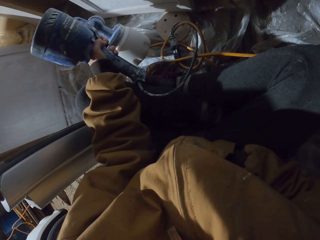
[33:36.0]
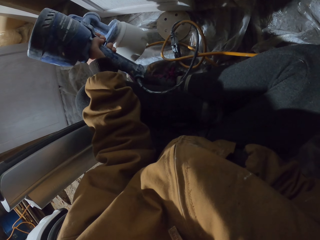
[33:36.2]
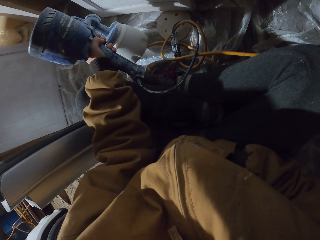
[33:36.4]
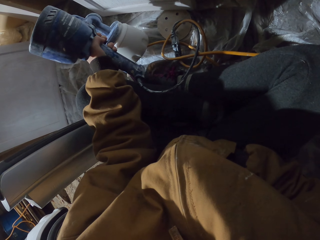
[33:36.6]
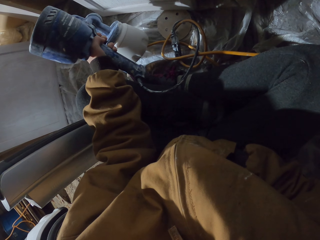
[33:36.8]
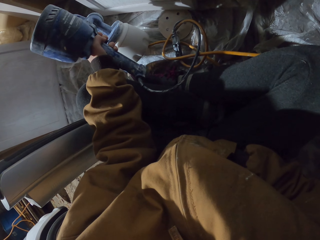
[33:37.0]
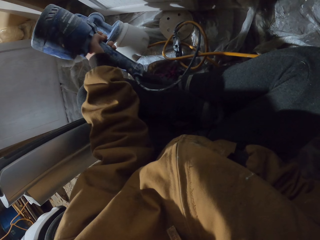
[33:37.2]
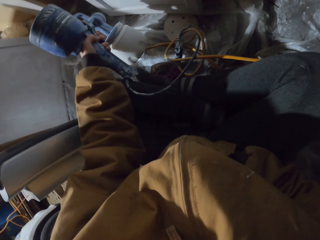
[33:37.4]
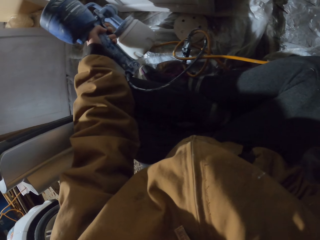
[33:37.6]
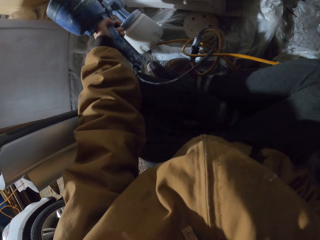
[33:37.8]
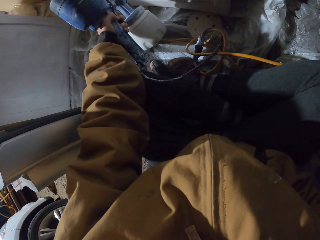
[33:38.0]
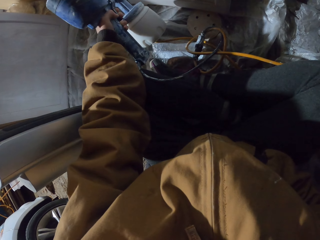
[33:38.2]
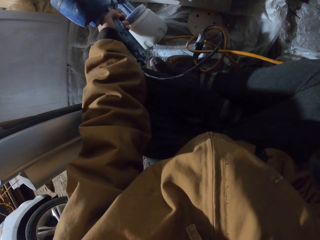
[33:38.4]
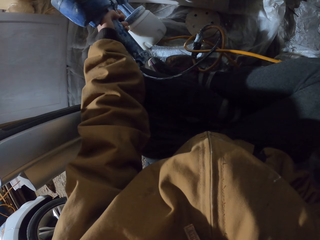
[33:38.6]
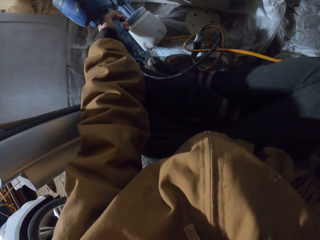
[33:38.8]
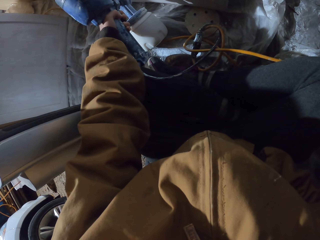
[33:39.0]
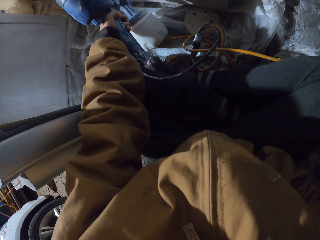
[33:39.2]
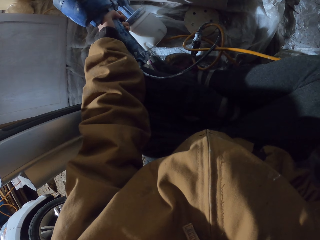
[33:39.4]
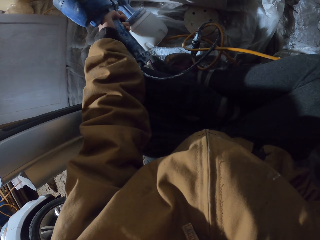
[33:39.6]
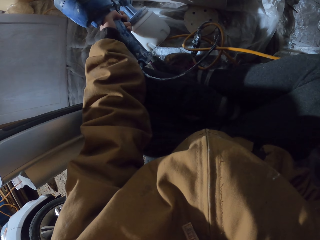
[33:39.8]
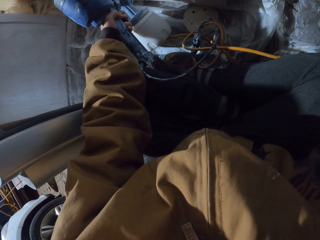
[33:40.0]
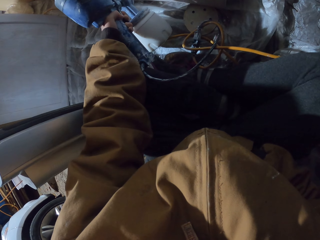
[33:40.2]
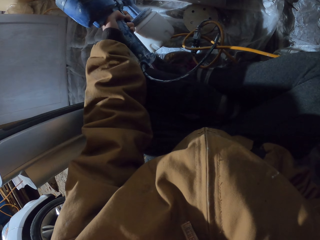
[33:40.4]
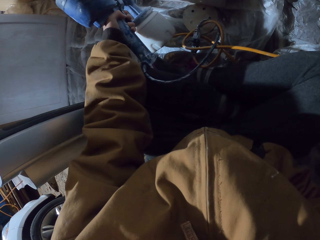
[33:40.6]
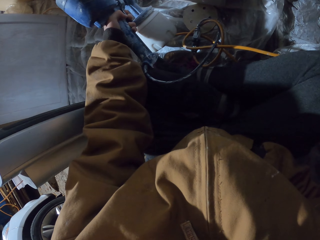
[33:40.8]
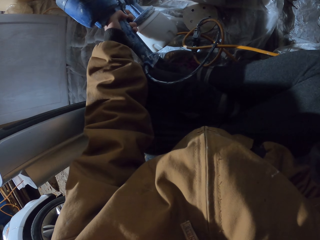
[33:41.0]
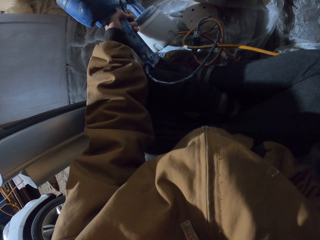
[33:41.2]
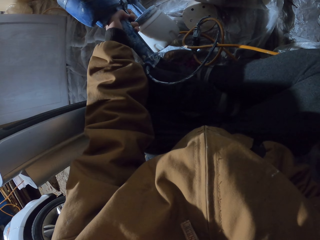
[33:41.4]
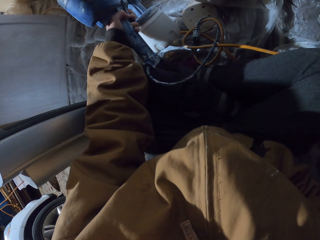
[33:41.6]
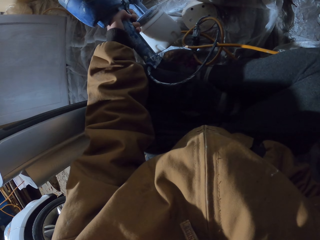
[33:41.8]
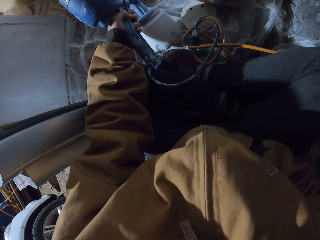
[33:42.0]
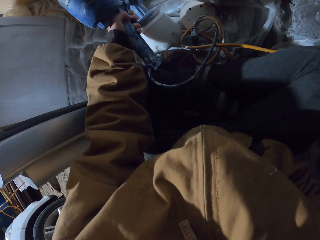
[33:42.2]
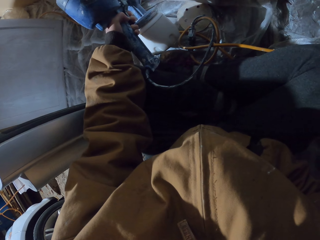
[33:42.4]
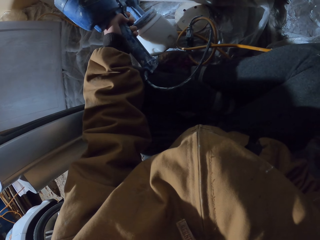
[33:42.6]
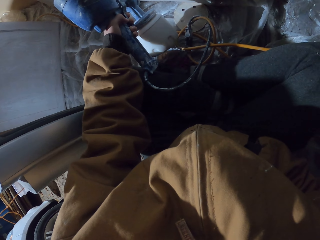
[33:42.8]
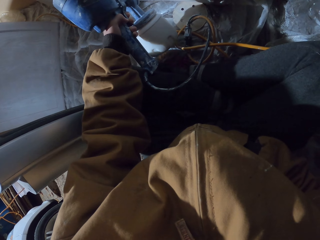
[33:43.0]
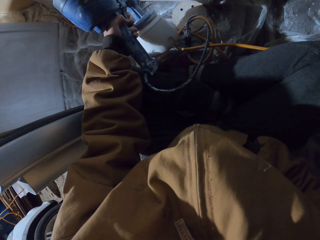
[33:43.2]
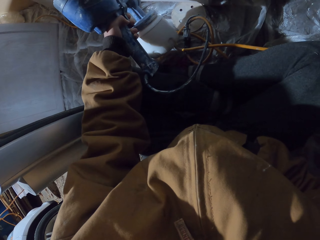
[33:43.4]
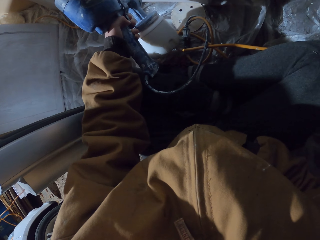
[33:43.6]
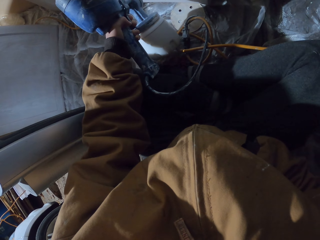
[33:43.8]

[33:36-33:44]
The camera wearer sprays the wood. They move hands. They spray the wood.

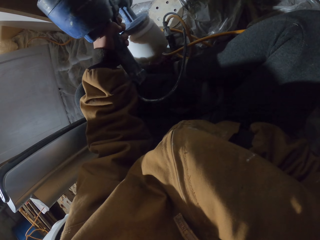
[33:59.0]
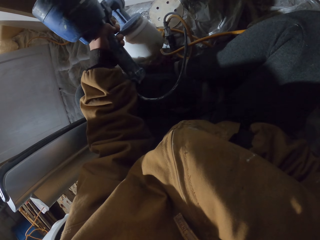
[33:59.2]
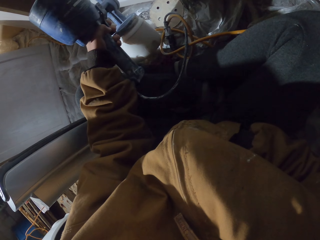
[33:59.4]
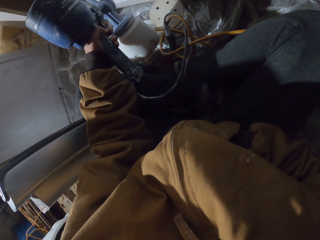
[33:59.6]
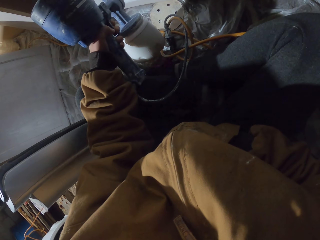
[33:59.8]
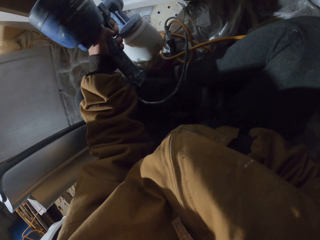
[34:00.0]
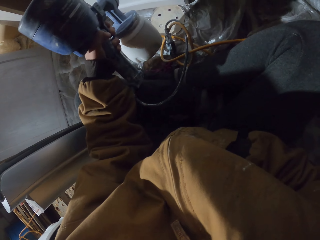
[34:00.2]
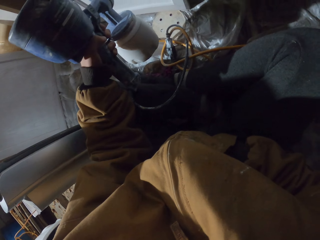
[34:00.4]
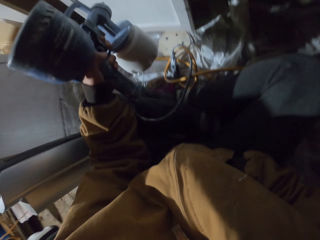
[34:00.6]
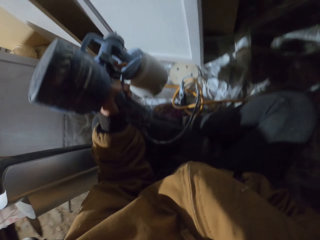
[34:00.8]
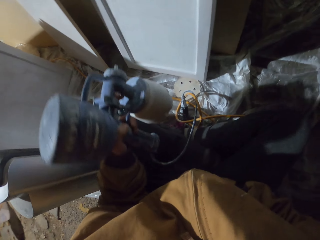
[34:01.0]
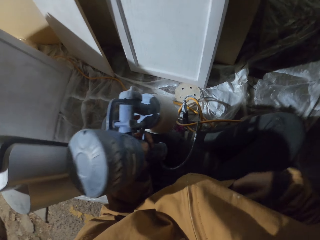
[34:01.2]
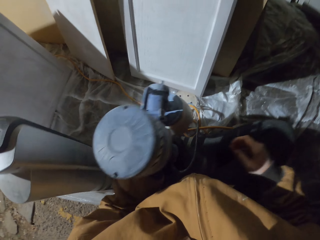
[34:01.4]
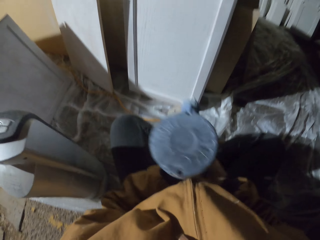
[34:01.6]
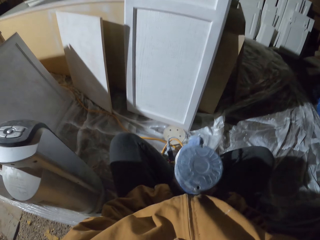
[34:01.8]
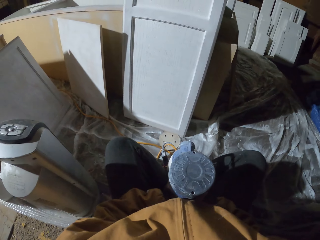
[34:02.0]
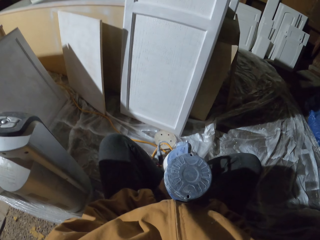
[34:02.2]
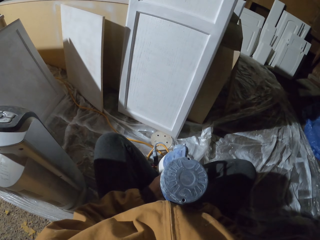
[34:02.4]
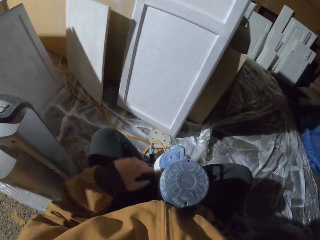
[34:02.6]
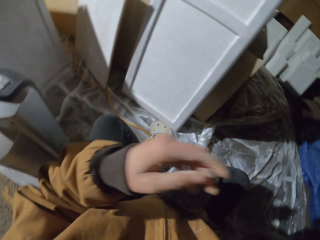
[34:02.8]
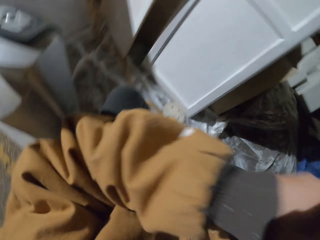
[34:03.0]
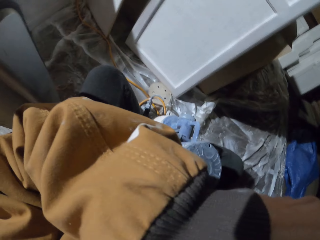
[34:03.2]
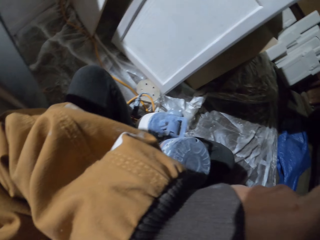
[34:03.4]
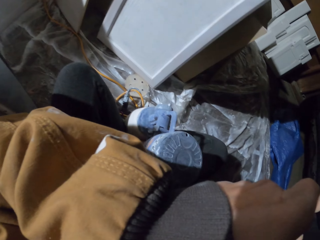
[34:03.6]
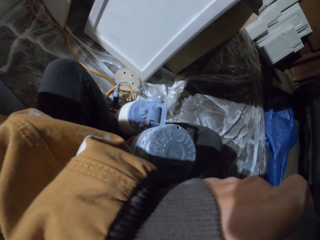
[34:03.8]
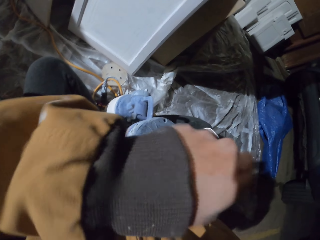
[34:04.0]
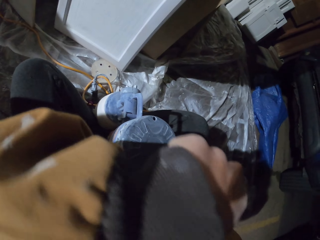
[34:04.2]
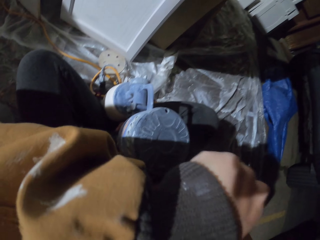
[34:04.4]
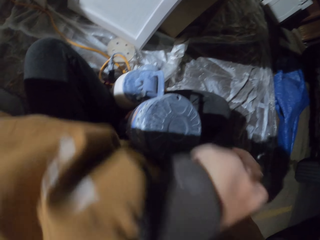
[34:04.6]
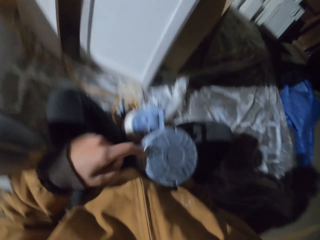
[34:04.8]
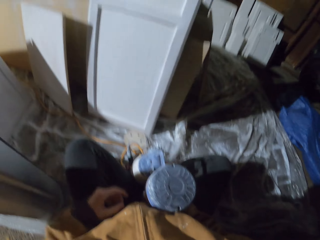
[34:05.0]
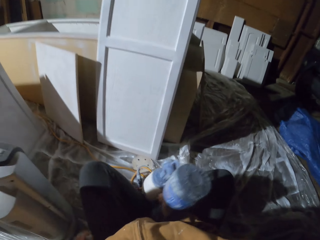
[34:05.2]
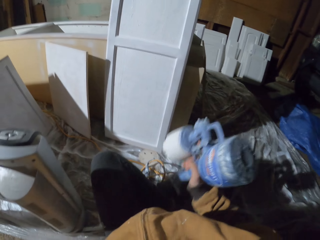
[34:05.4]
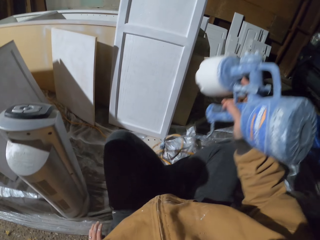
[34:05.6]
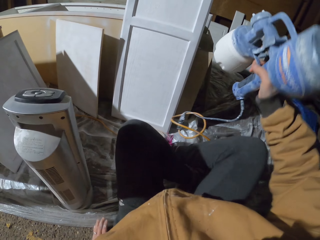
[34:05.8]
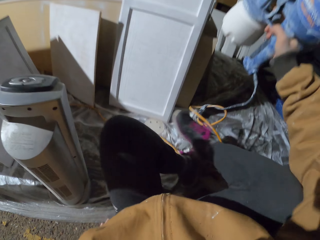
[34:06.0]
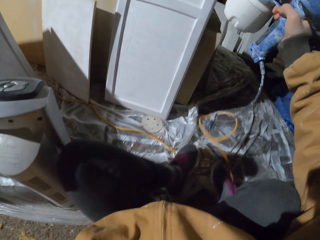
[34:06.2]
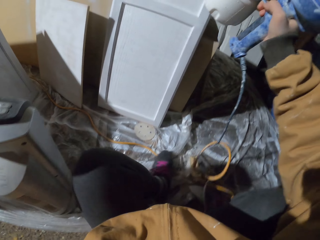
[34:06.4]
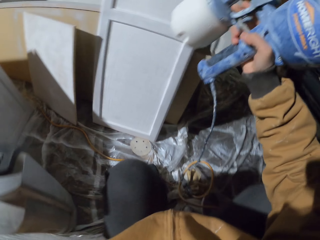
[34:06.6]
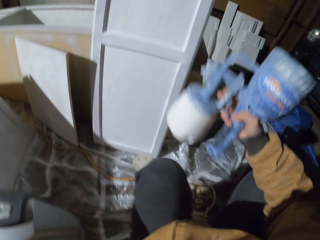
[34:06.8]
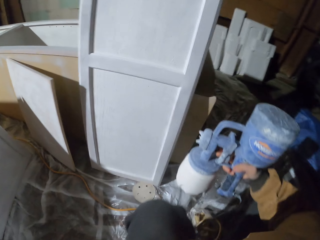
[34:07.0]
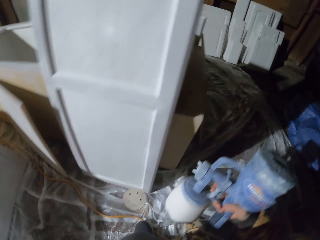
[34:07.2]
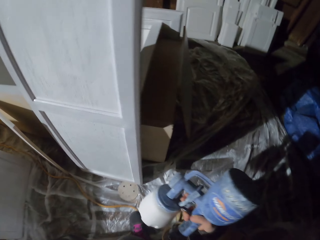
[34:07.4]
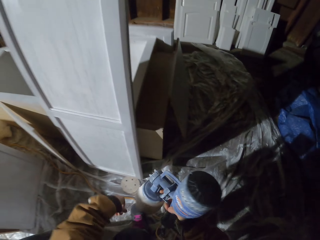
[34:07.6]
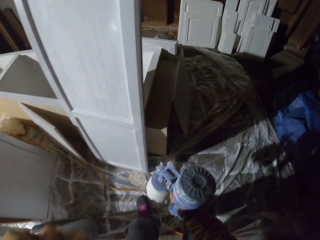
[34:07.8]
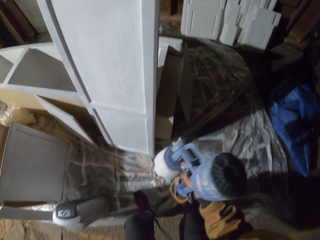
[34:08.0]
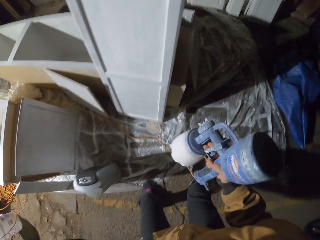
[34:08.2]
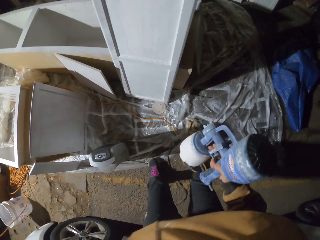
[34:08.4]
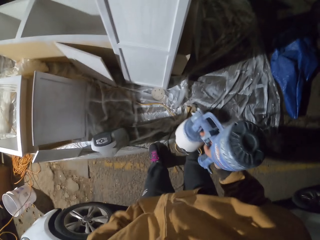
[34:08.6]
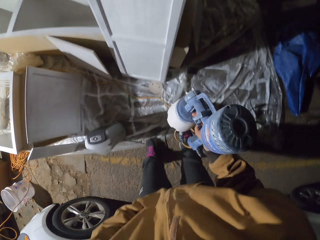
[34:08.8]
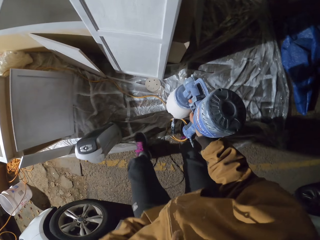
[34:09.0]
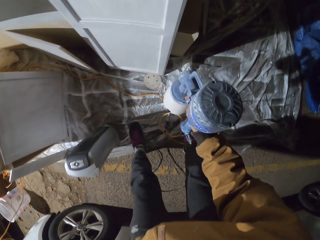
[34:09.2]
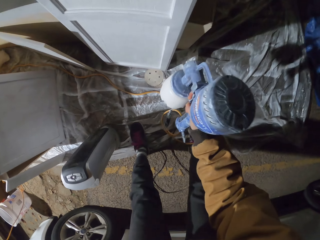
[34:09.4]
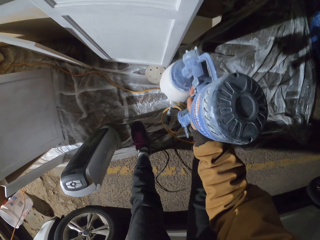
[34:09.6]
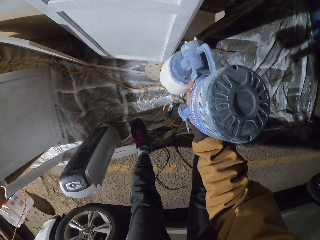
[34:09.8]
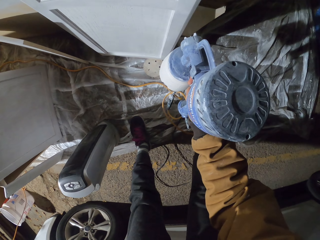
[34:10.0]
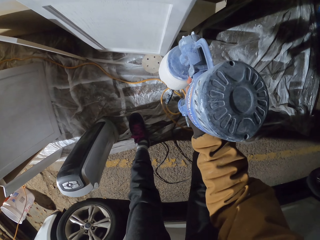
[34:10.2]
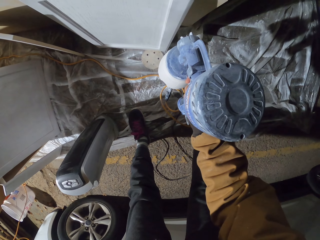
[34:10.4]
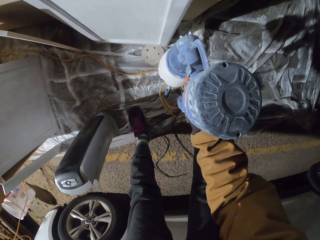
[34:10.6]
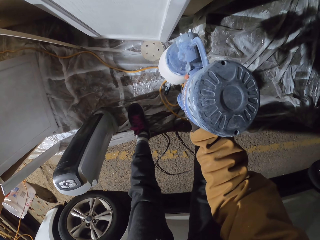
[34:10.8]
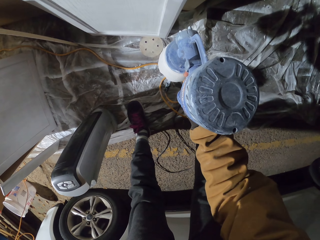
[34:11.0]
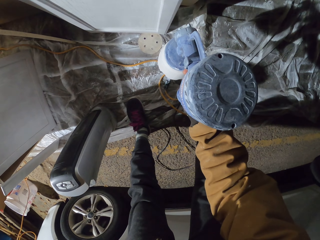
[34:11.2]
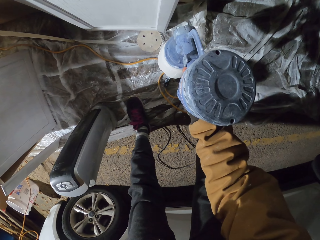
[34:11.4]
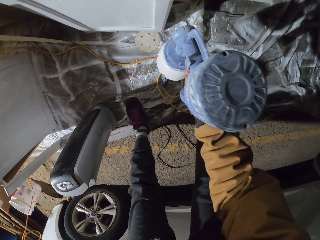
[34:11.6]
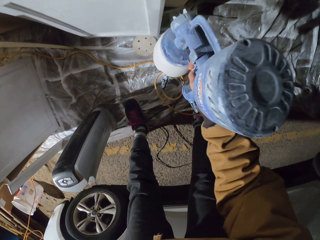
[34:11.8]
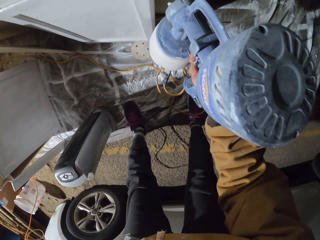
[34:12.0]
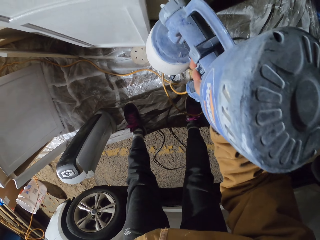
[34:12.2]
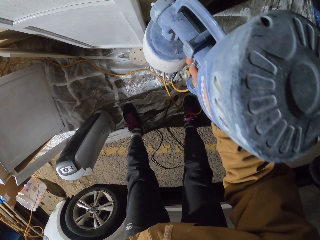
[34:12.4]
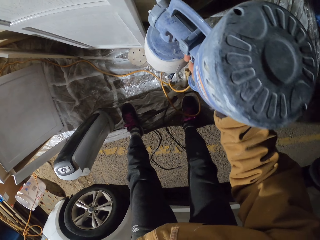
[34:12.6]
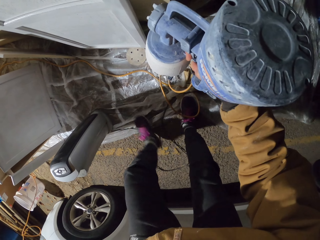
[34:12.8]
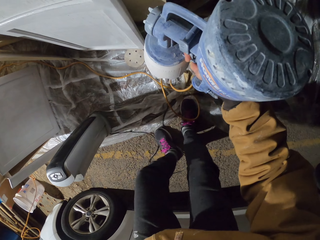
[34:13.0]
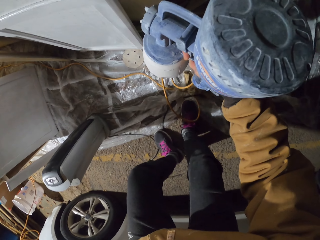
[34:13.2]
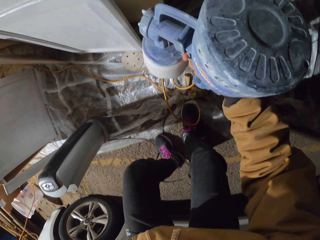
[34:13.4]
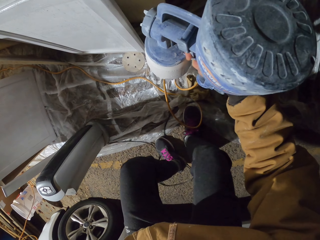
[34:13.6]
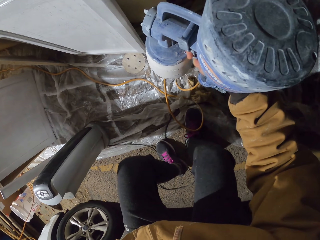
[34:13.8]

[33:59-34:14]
The camera wearer holds the homeright sprayer or spray gun with the right hand. They move hands. They move hands again. They grab something with the left hand. They lift the spray gun. They stand up. They hold the spray gun, move hands and spray the wood.
